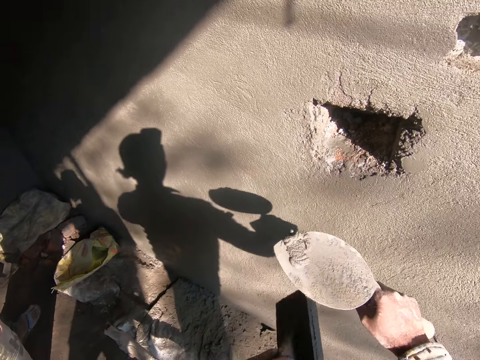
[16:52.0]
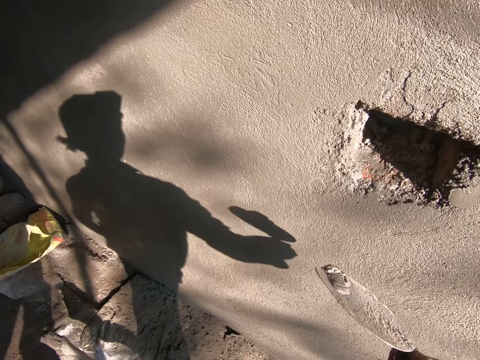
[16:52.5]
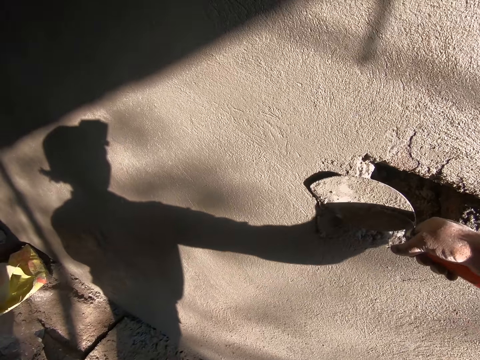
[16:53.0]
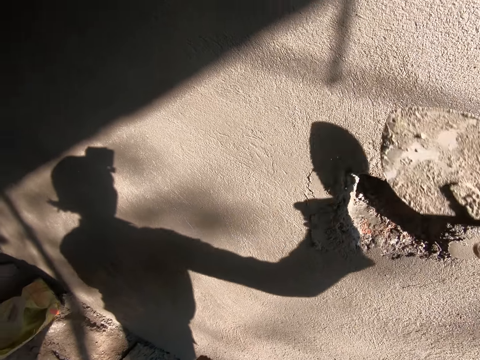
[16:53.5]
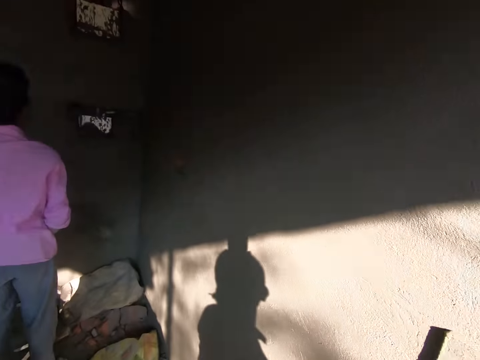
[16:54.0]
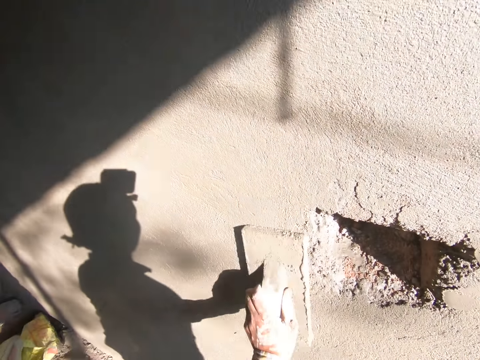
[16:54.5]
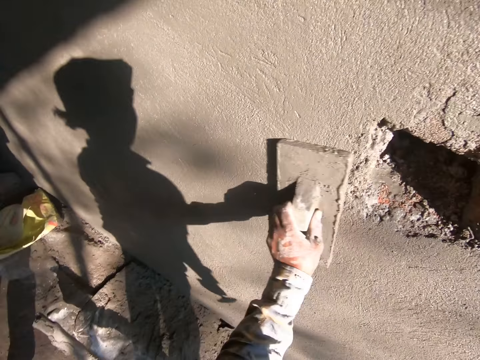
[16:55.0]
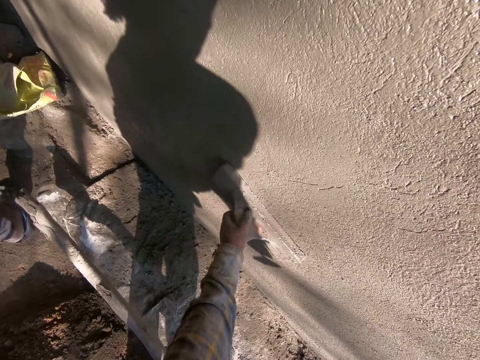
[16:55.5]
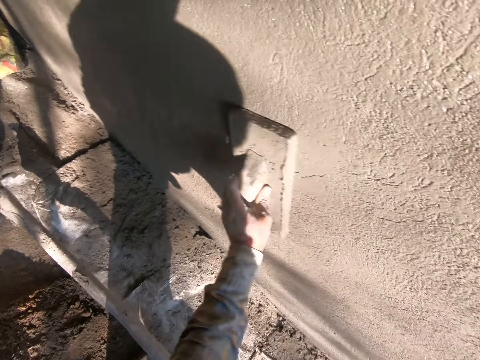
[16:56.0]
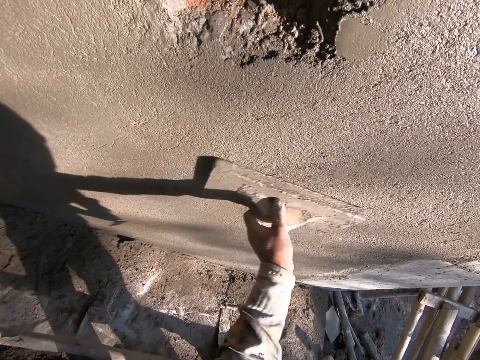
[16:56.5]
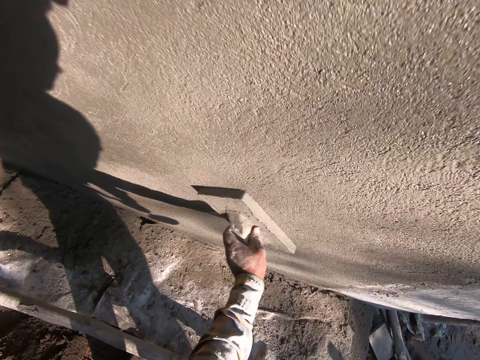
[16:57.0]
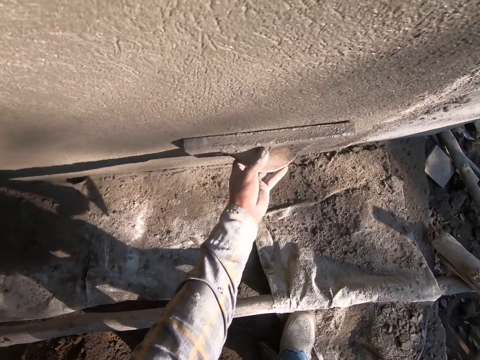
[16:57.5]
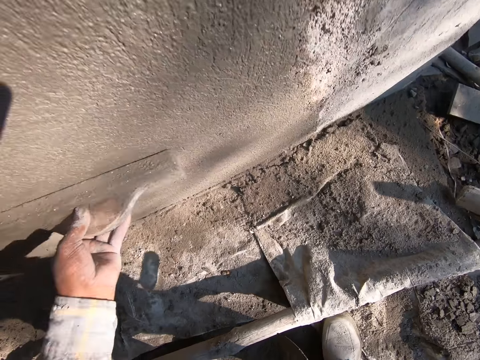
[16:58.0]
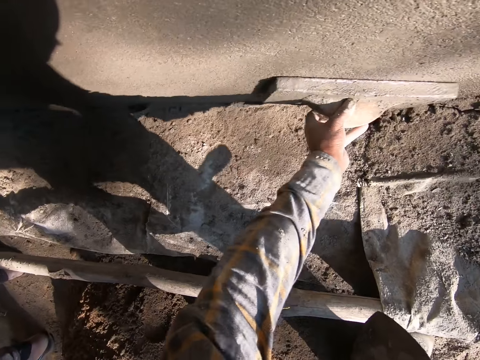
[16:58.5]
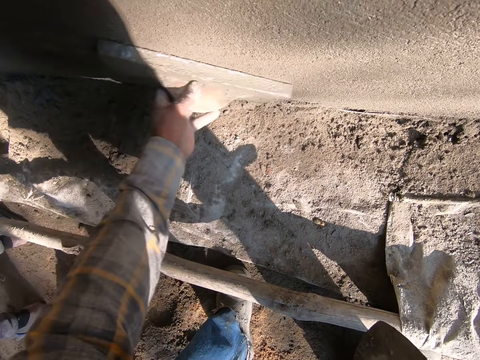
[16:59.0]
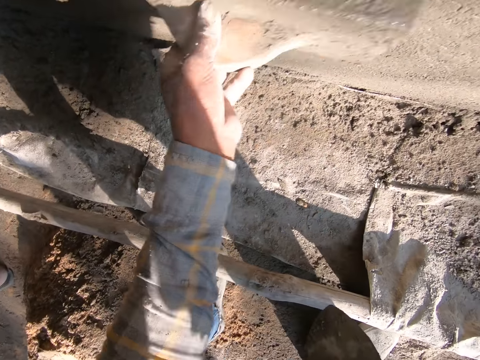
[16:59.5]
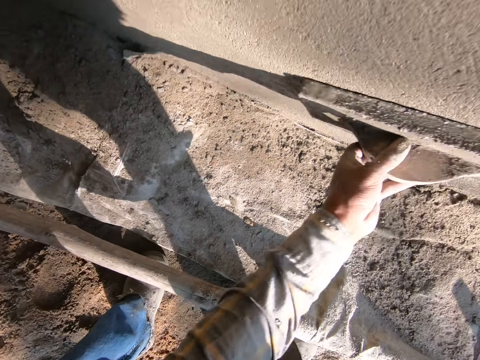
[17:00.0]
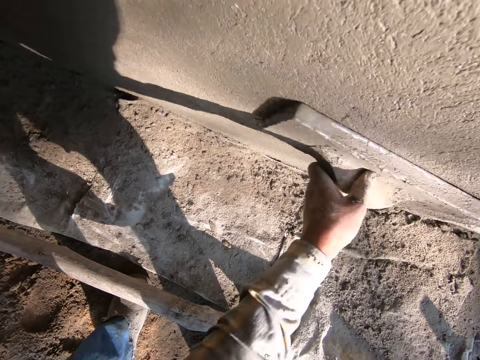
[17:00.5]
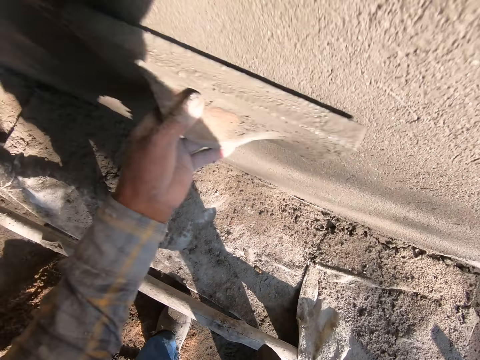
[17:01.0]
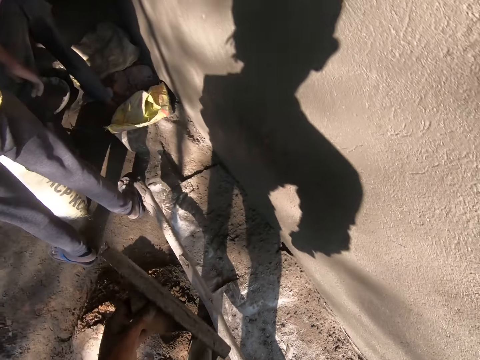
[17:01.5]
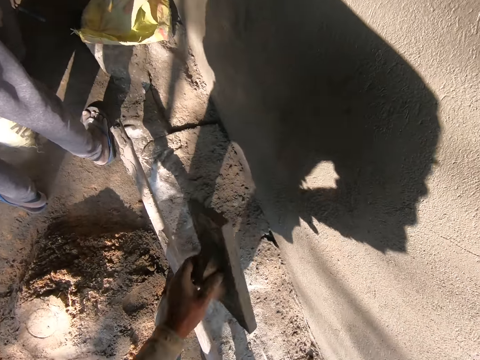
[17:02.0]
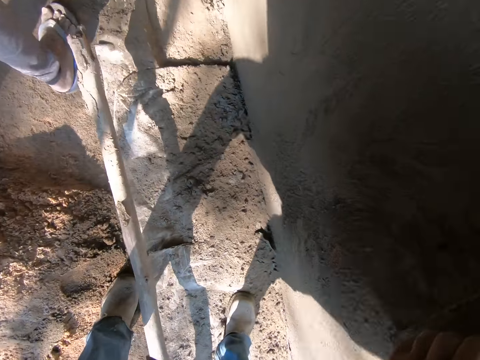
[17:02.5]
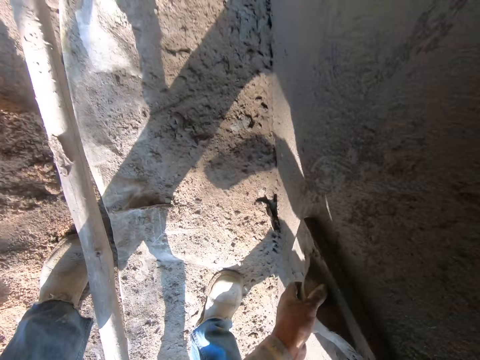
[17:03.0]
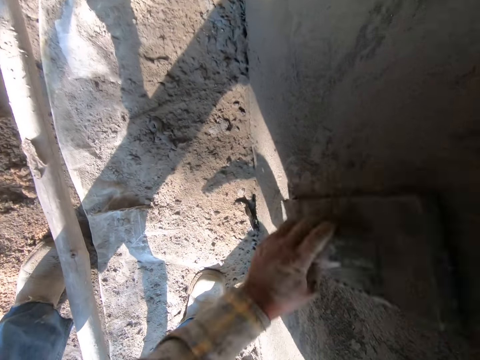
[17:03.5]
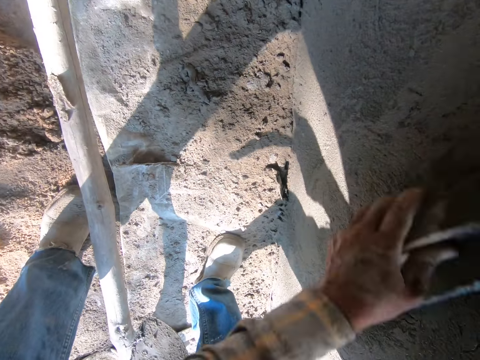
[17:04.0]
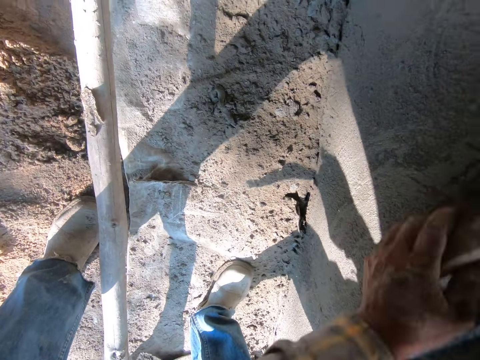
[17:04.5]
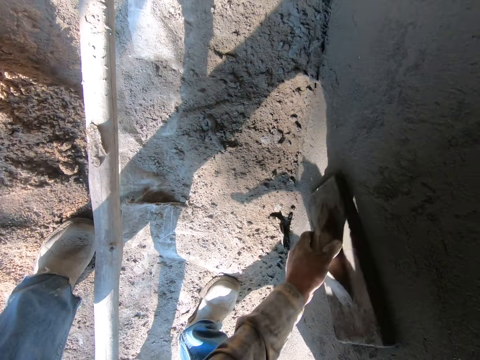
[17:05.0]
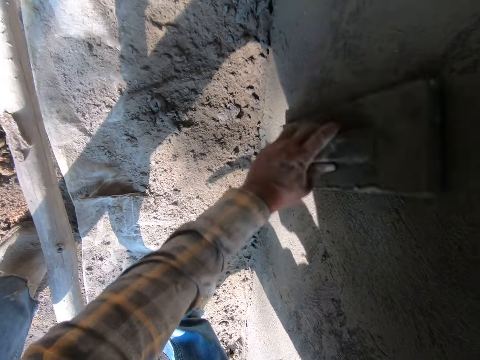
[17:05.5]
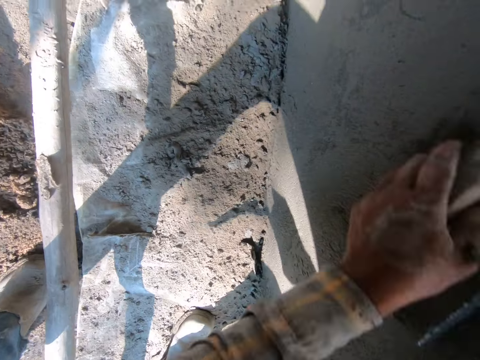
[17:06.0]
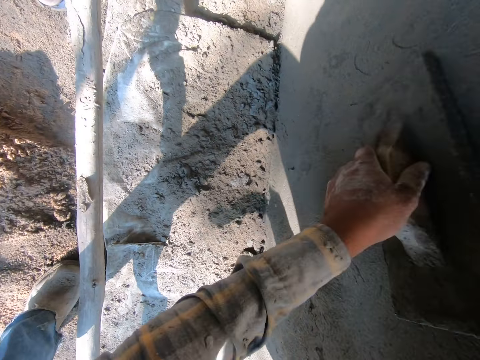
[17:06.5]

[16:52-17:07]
The camera wearer plasters the cement on the wall. They smoothen the wall with the plastering trowel.

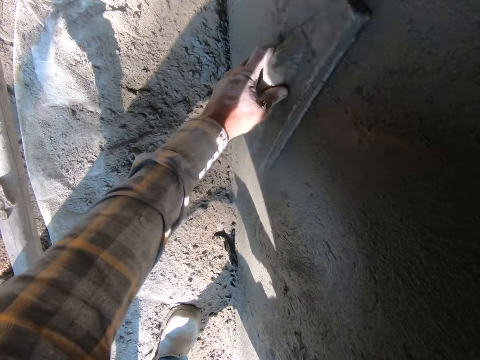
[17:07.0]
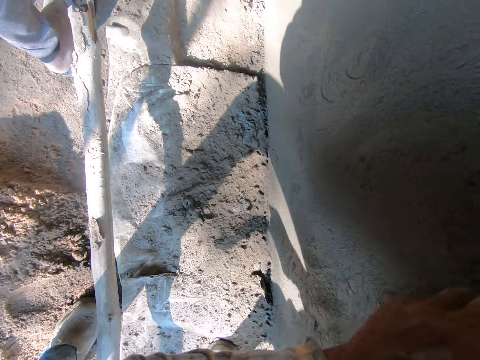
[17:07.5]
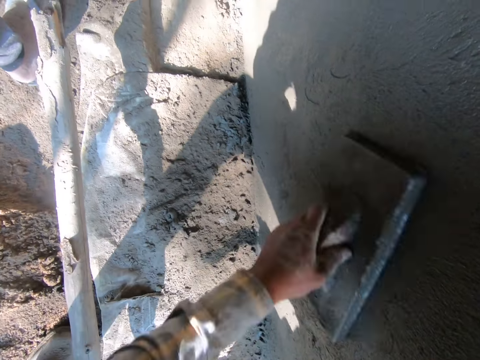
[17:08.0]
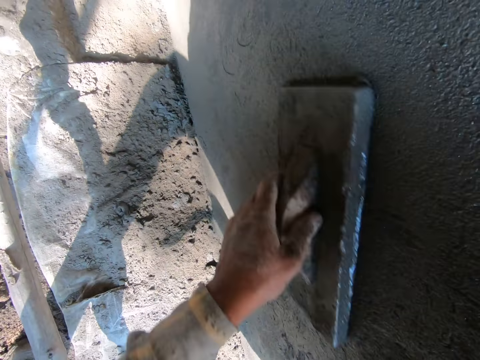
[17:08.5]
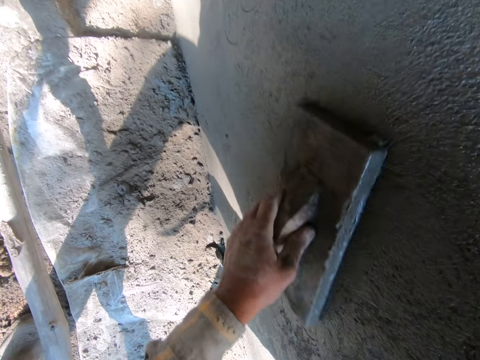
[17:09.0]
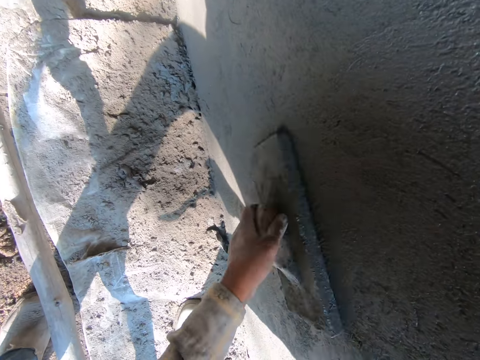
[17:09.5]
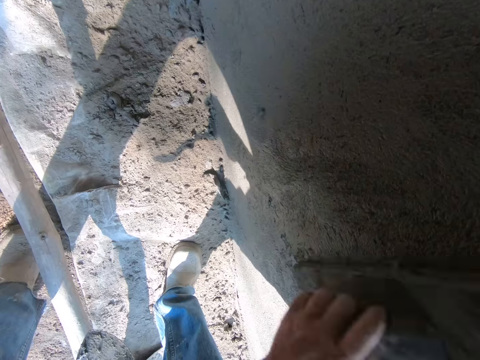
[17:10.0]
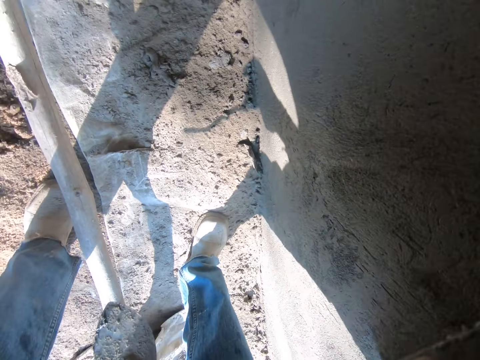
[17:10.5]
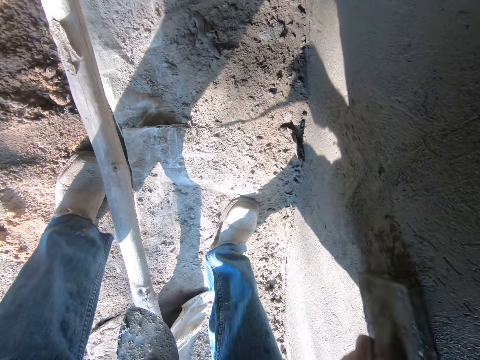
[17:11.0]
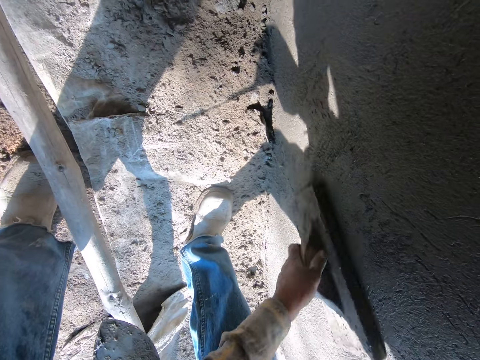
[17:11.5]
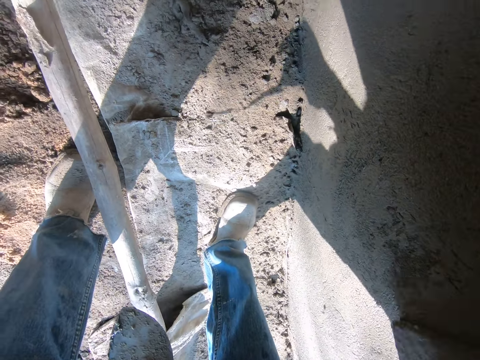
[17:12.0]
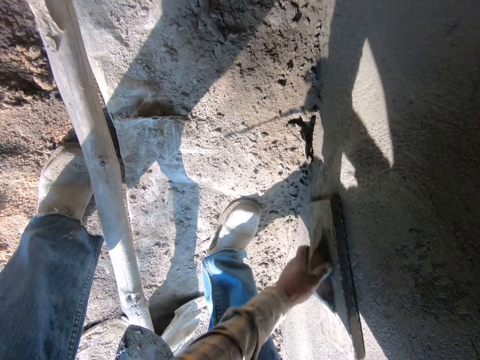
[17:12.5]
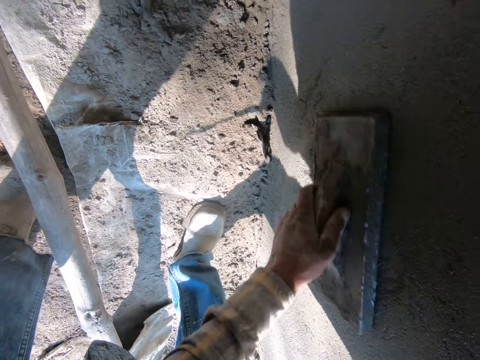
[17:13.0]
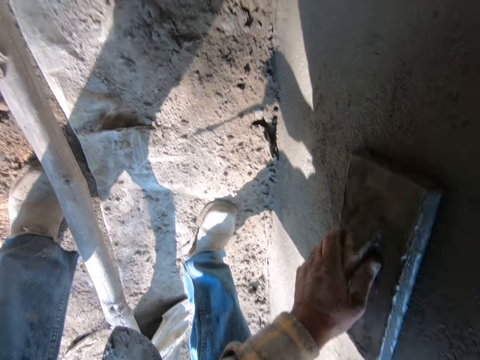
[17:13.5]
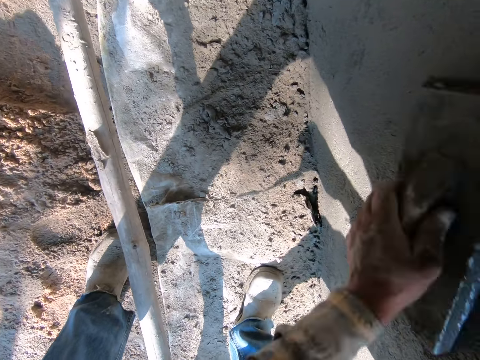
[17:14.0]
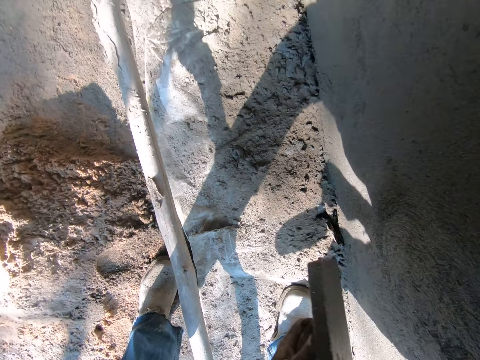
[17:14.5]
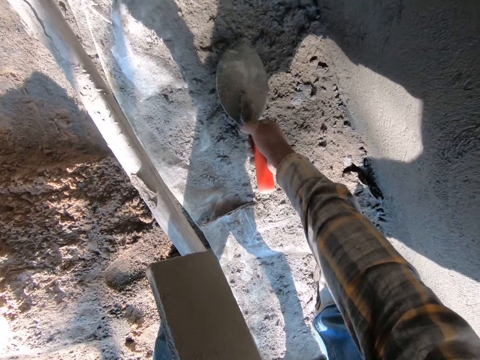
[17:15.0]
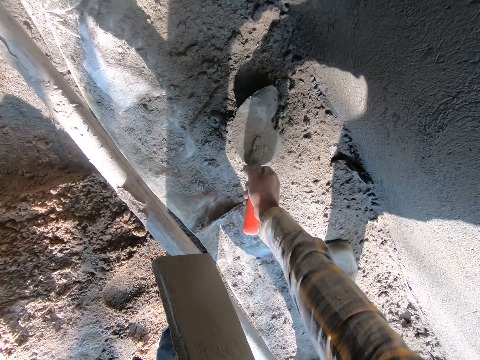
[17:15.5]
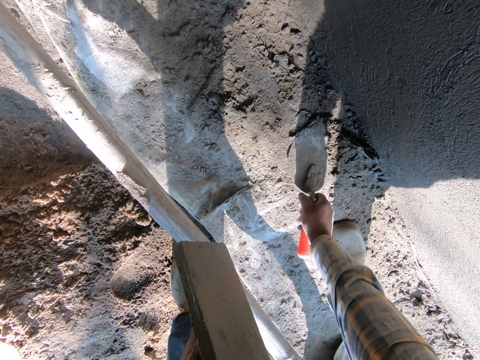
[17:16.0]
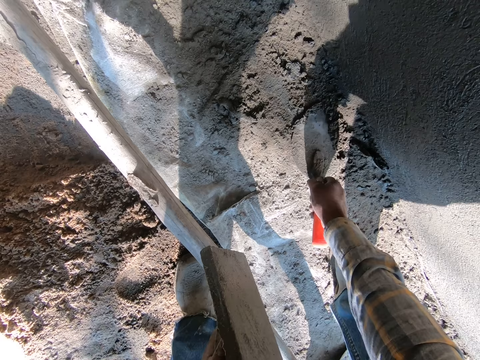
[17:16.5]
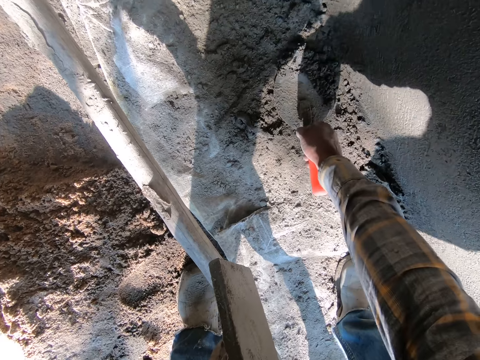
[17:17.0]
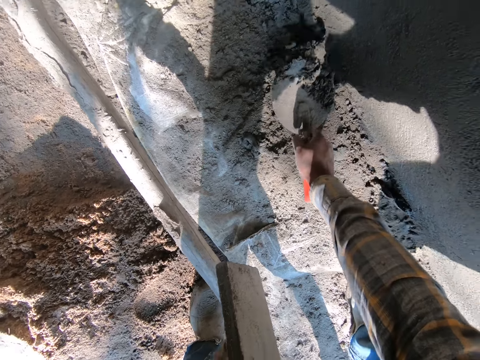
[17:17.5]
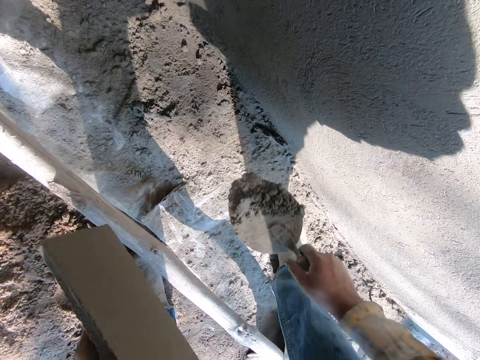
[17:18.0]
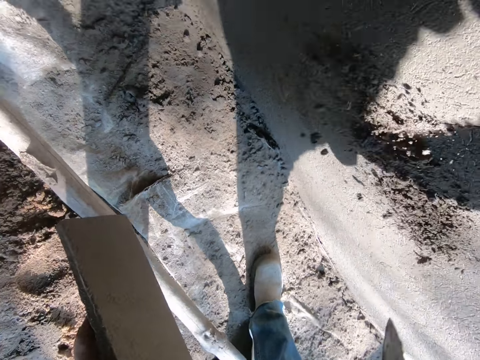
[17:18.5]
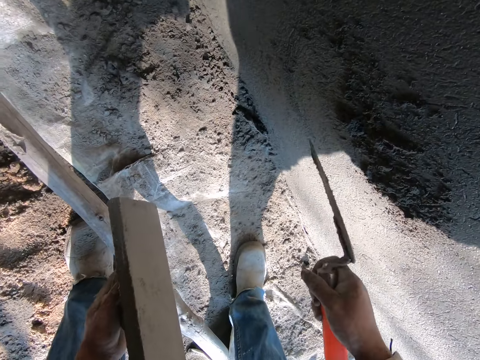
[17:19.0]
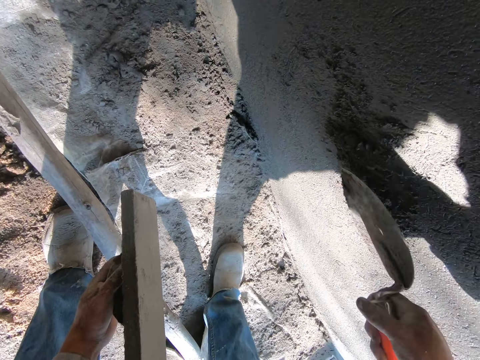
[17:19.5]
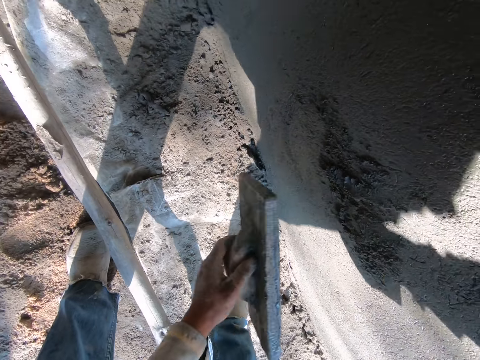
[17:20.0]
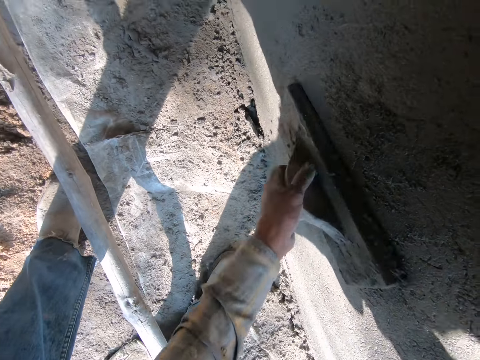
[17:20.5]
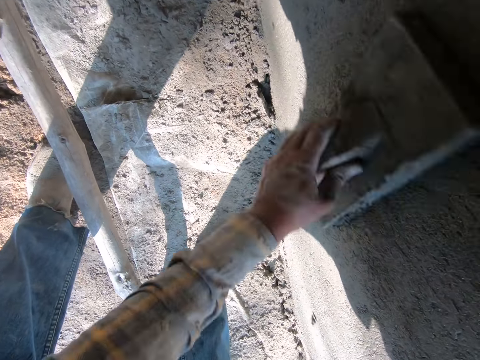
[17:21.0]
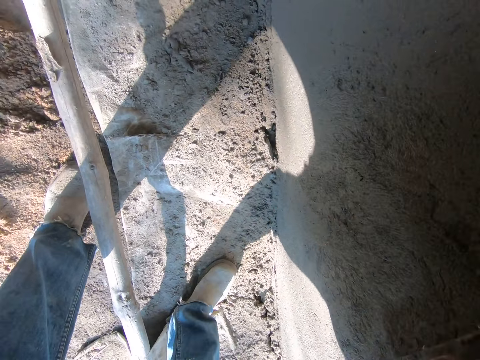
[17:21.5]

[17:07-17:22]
The camera wearer pauses. They scrape cement from the ground with the bricklaying trowel. They throw the cement on the wall. They plaster the cement on the wall with the bricklaying trowel and level the cement with the trowel. They smoothen the wall with the plastering trowel.
